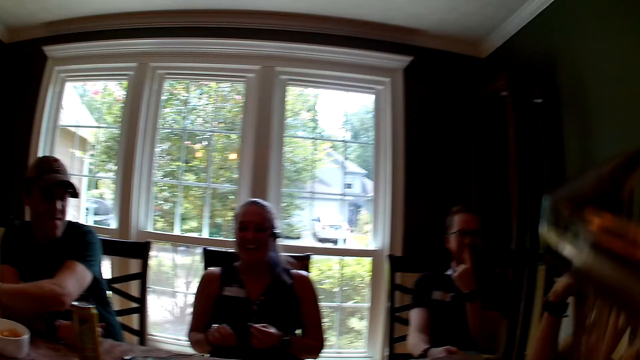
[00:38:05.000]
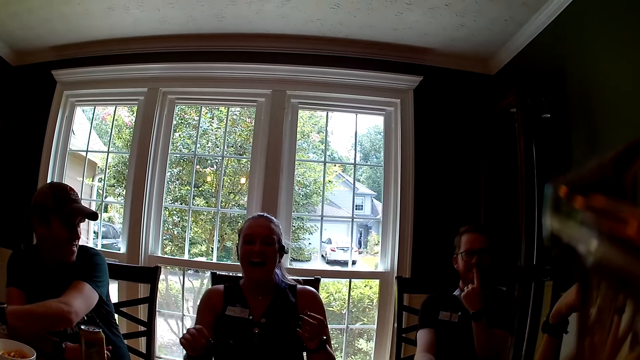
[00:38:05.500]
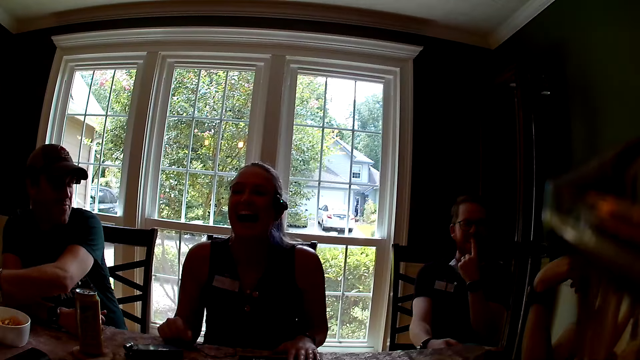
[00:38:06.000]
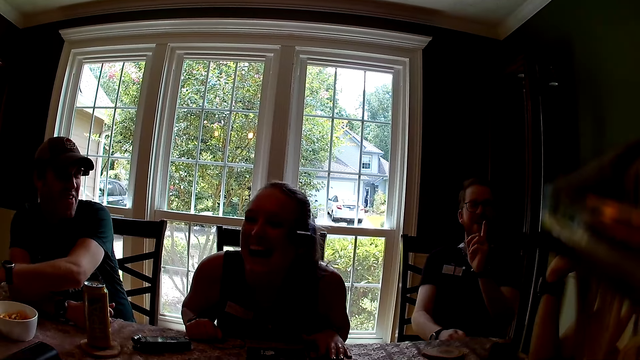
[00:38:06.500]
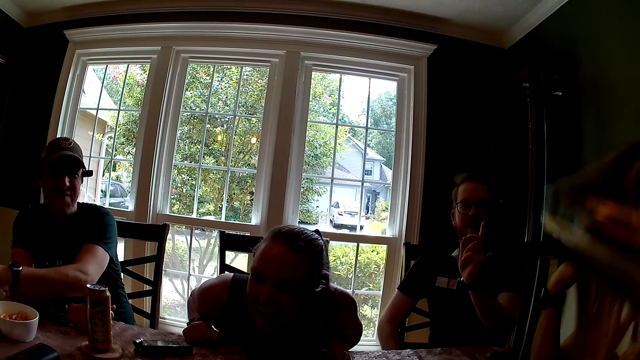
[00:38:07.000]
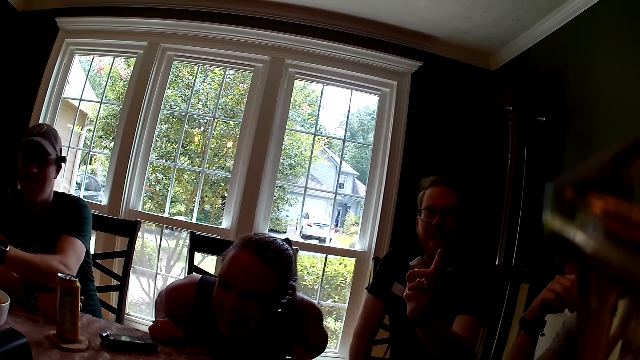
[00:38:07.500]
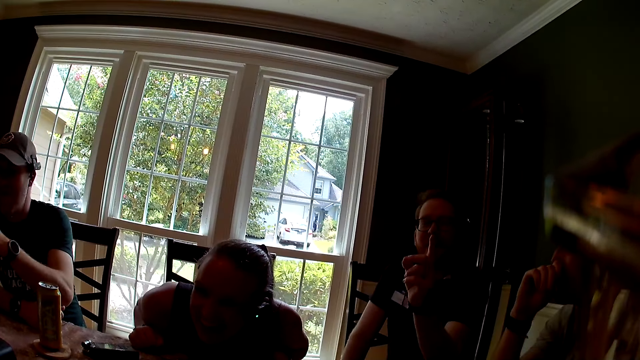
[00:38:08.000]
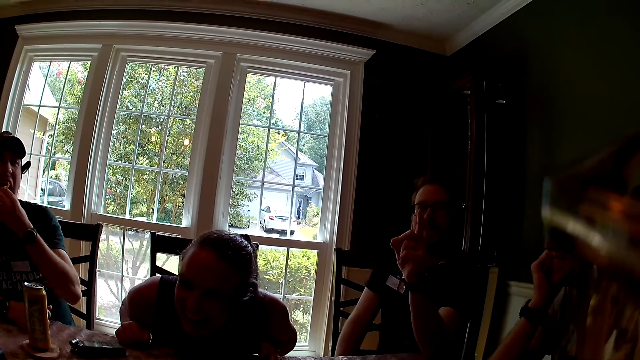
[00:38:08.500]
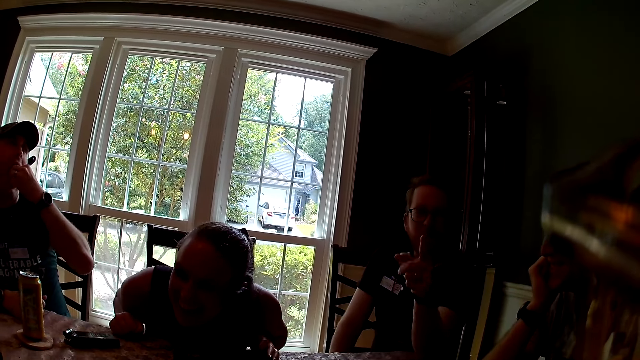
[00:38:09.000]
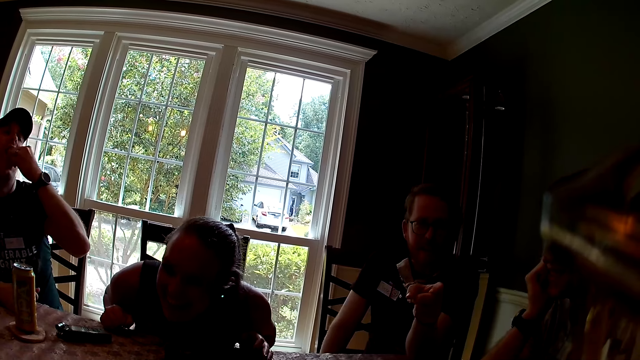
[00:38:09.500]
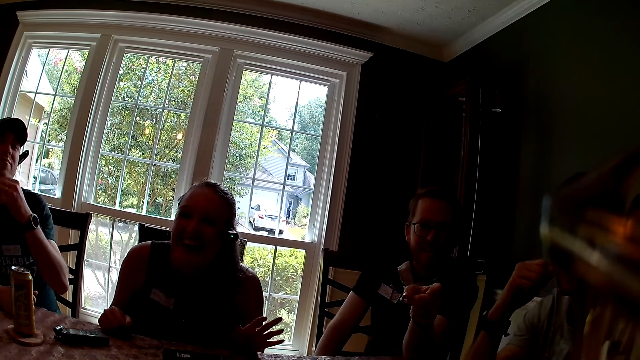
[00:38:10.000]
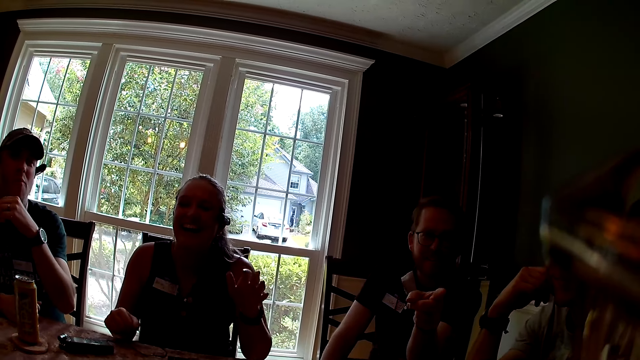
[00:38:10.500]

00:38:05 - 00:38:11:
The woman places her hands on the table. The man interacts with the group of people with his hands. The camera wearer laughs.

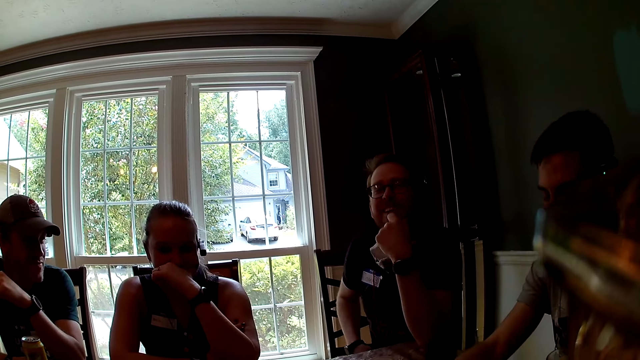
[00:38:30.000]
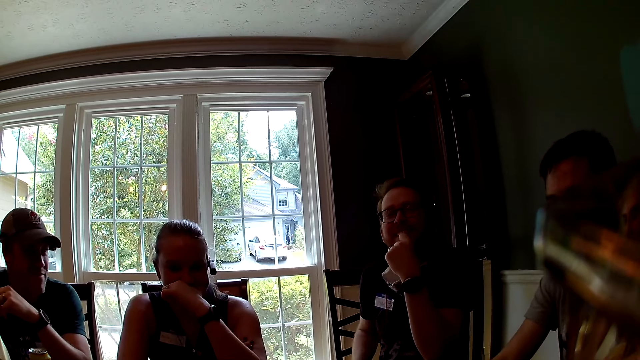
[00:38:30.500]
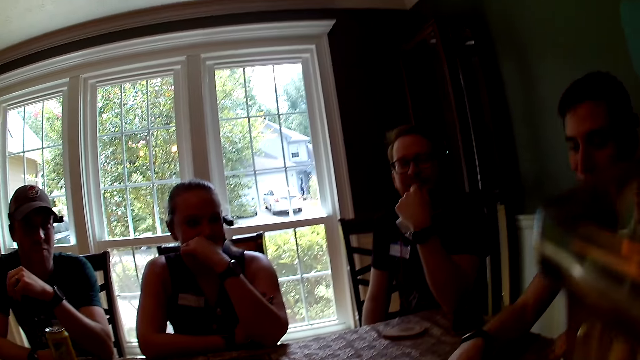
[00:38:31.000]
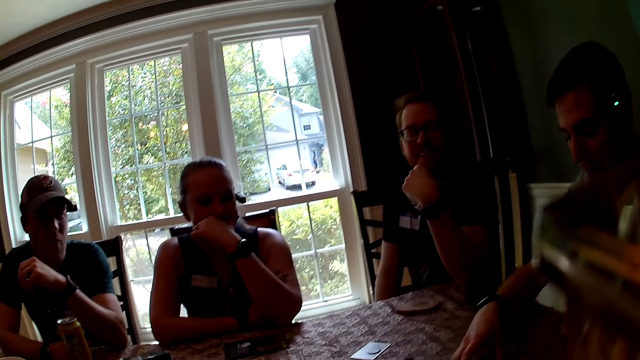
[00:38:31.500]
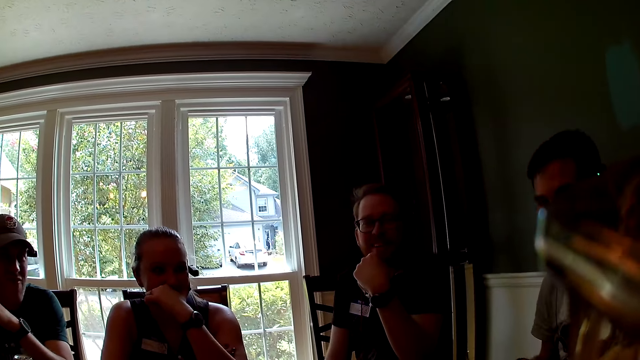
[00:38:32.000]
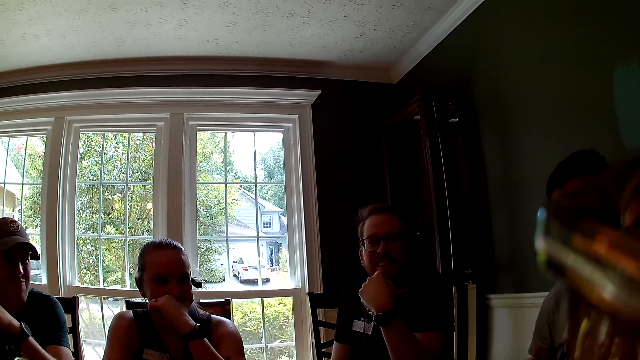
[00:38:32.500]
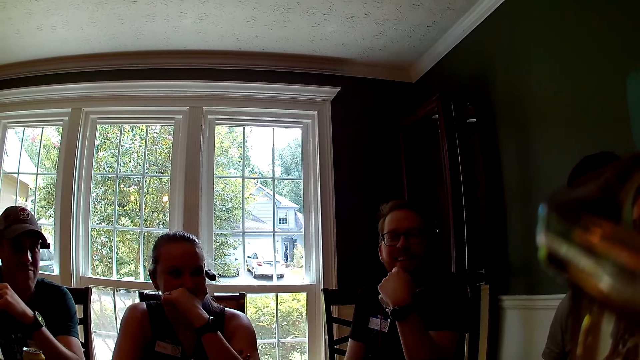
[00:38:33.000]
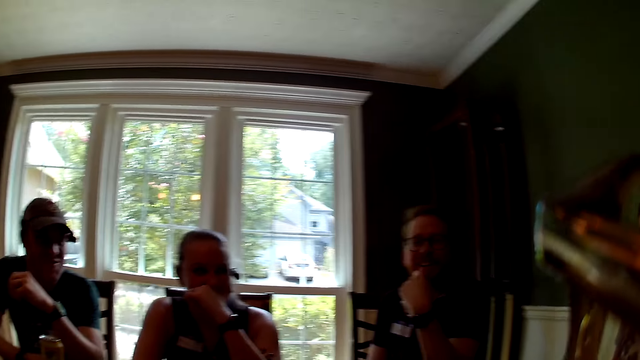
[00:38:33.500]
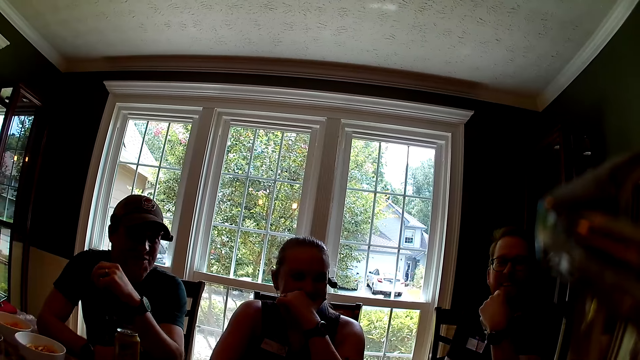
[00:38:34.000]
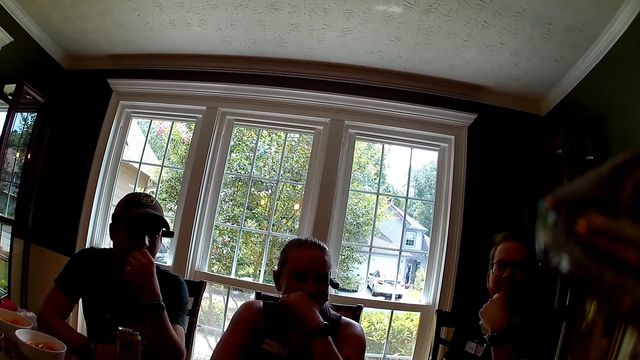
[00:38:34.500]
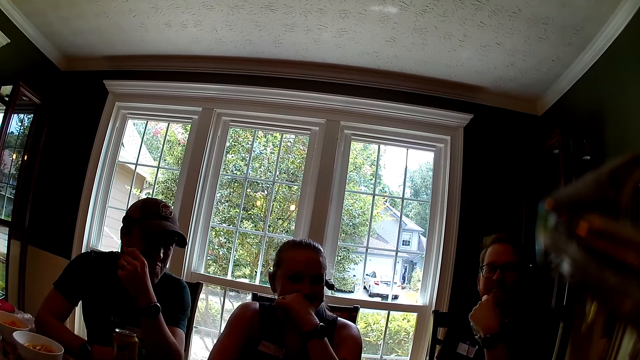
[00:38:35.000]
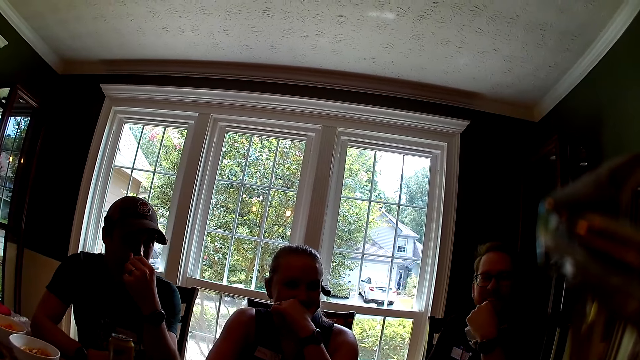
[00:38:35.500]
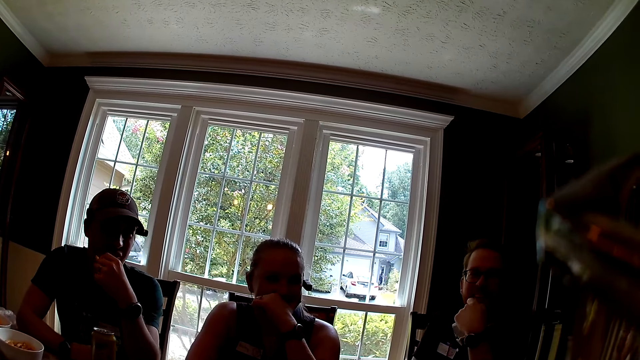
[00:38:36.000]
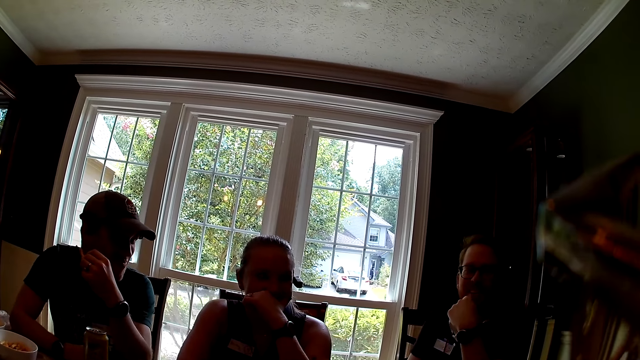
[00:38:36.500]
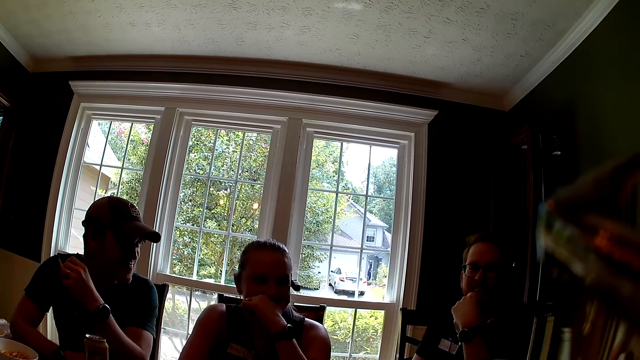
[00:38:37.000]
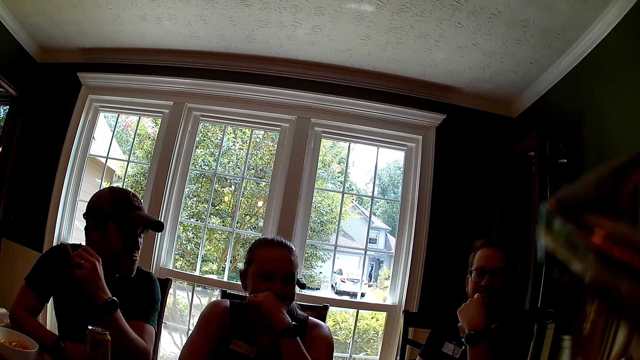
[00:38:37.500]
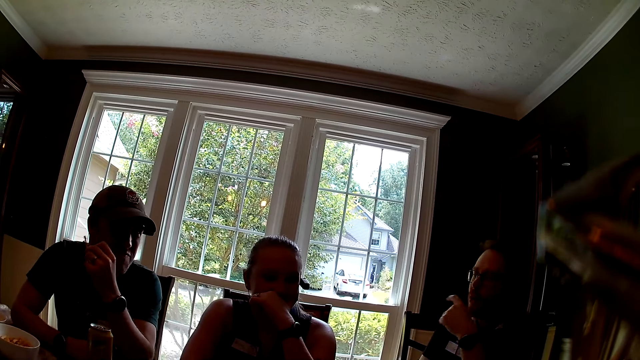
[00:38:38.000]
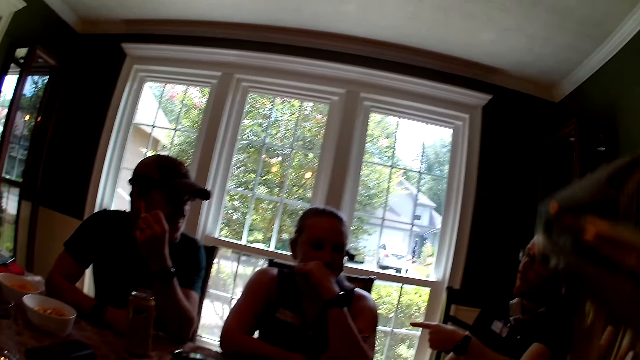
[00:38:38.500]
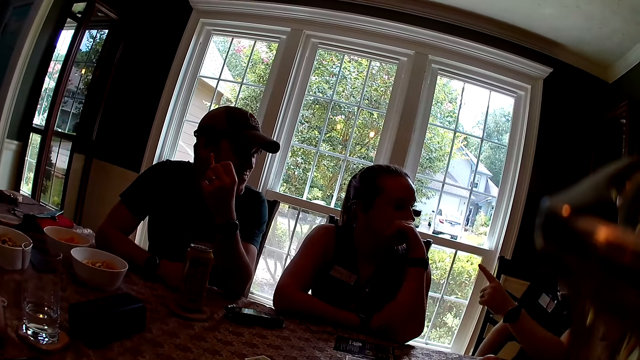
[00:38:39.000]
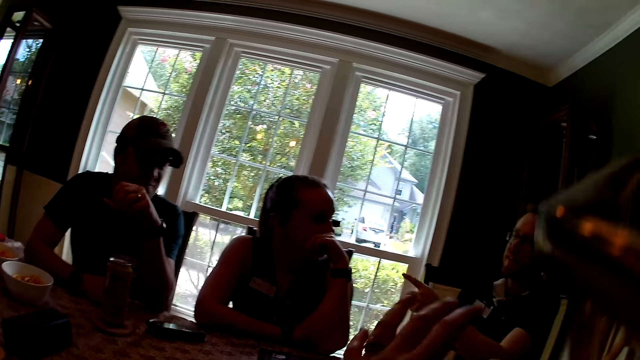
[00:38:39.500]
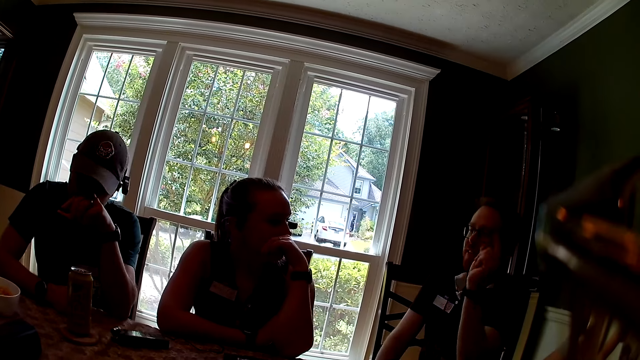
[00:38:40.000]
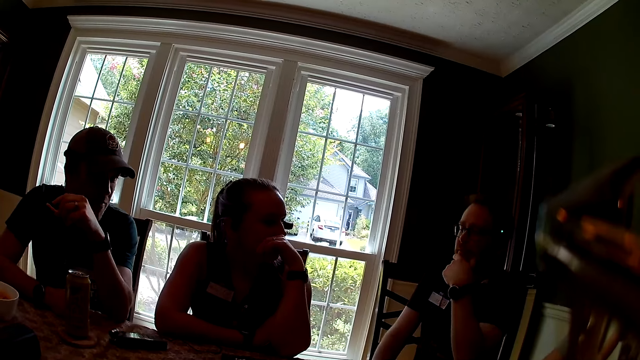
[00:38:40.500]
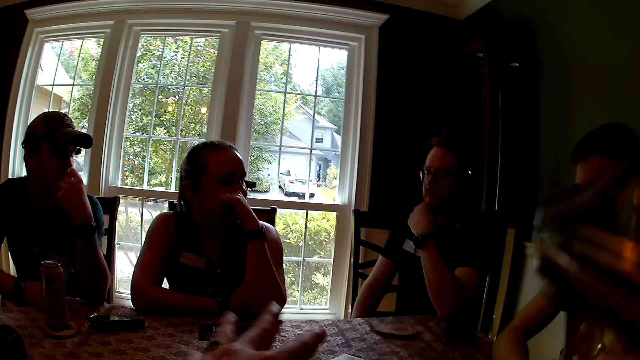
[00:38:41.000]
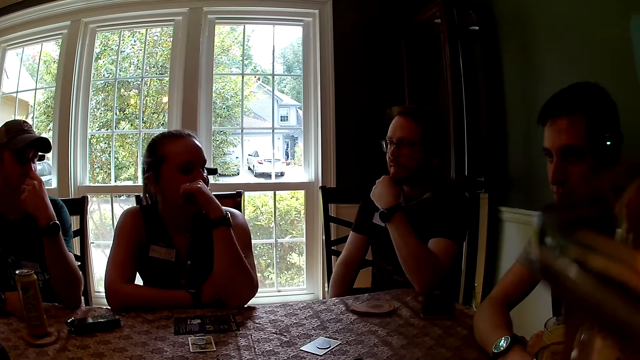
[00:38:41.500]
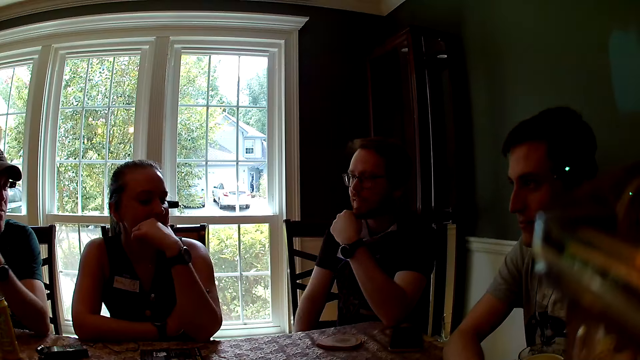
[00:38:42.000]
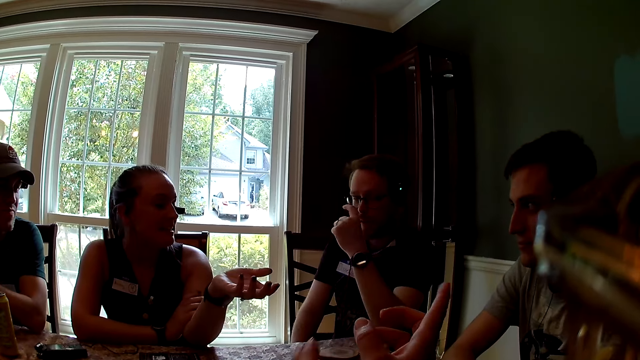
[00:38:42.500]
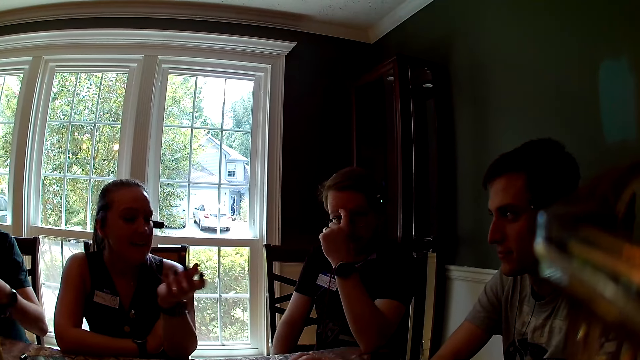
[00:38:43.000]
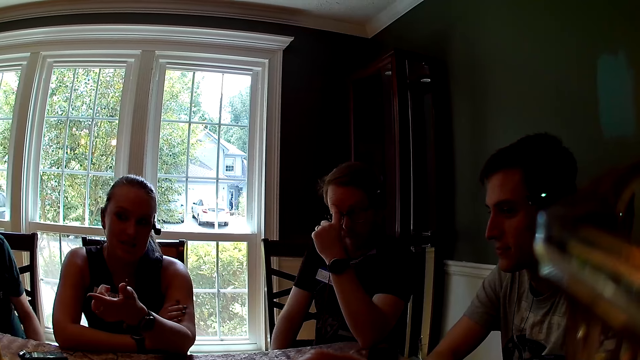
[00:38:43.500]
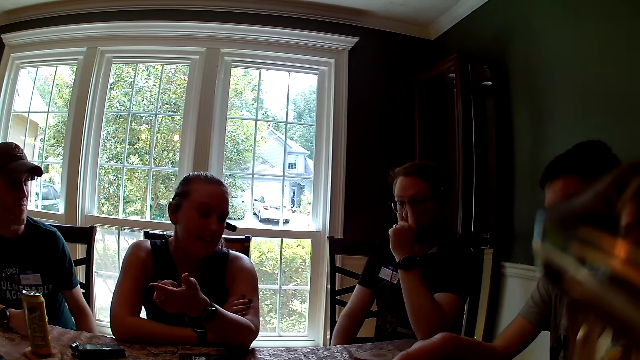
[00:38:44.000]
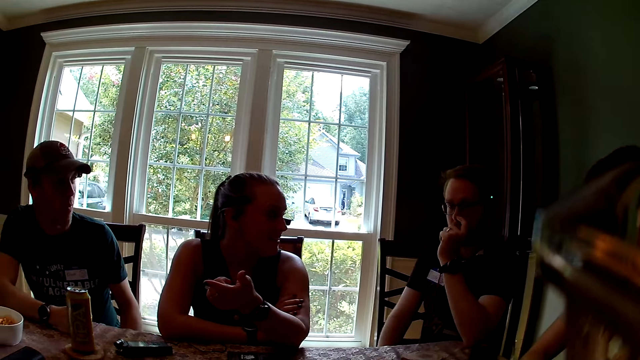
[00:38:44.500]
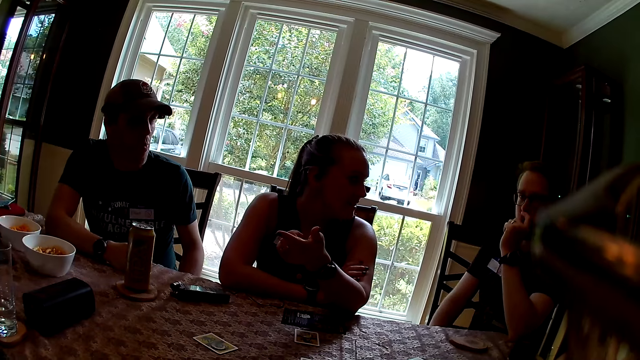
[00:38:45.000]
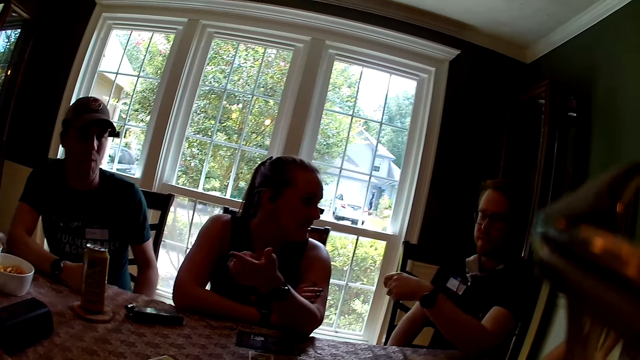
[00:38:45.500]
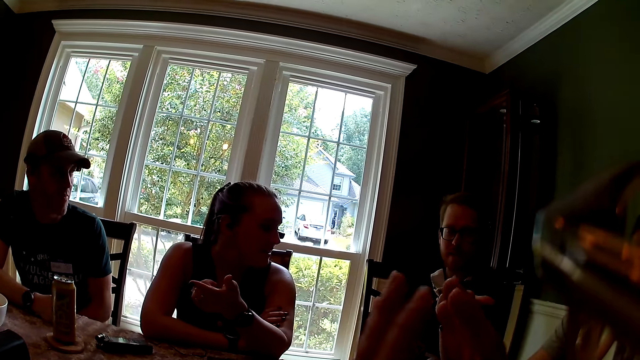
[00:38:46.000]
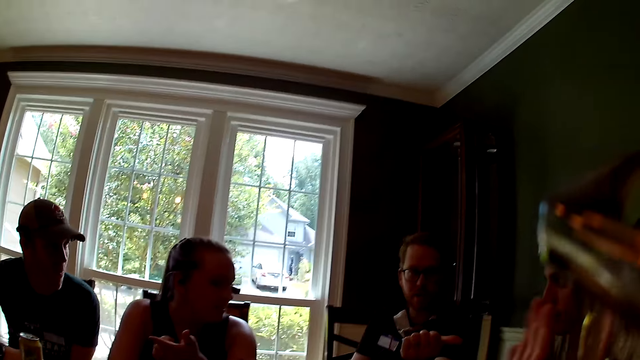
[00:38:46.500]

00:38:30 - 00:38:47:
The man places his right hand on the table. The camera wearer raises a hand up. They look around.
